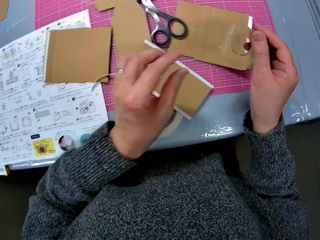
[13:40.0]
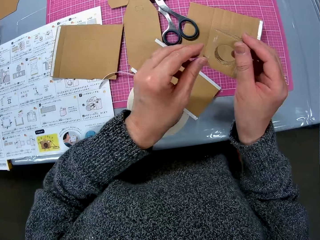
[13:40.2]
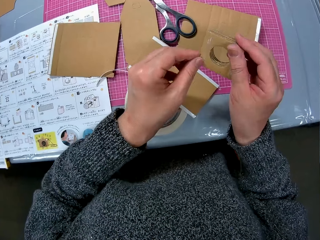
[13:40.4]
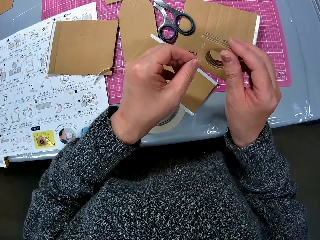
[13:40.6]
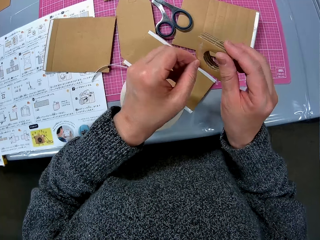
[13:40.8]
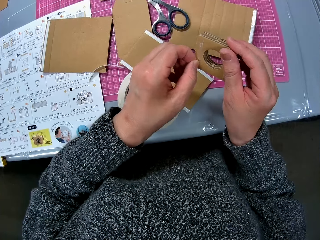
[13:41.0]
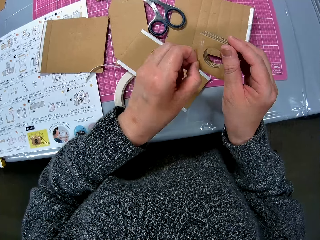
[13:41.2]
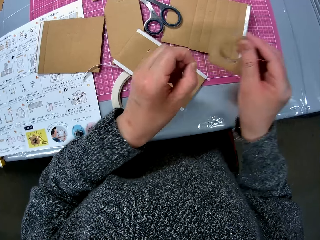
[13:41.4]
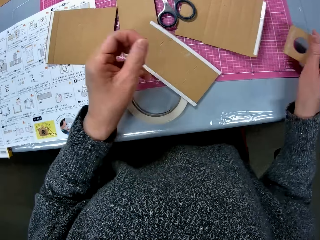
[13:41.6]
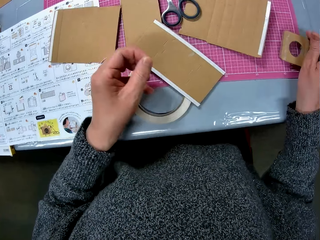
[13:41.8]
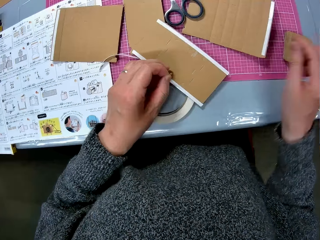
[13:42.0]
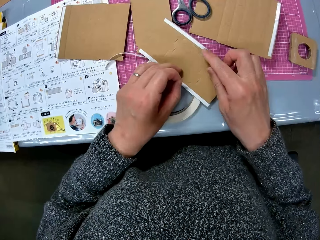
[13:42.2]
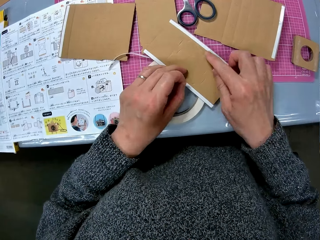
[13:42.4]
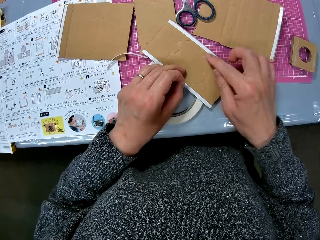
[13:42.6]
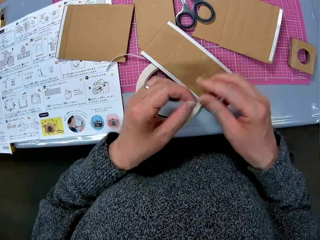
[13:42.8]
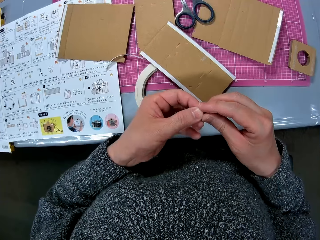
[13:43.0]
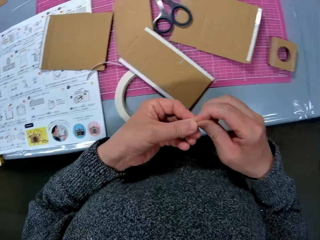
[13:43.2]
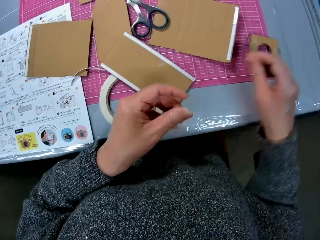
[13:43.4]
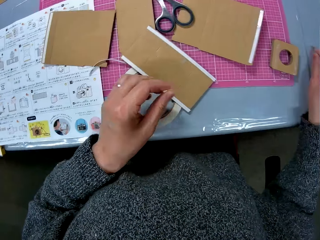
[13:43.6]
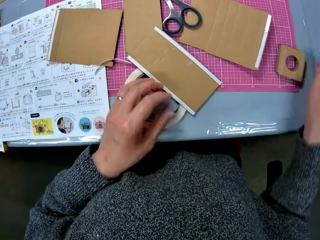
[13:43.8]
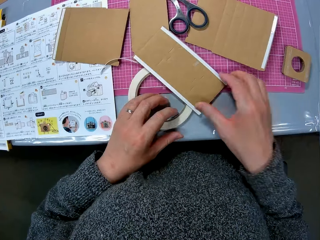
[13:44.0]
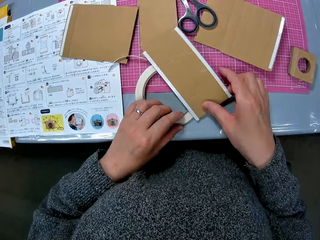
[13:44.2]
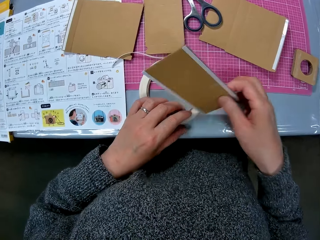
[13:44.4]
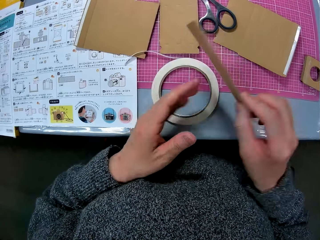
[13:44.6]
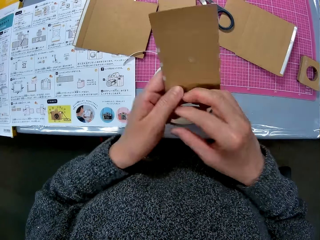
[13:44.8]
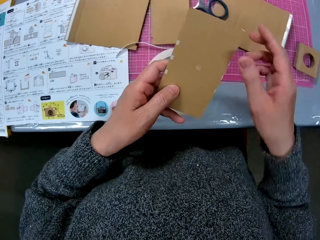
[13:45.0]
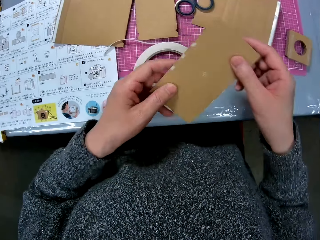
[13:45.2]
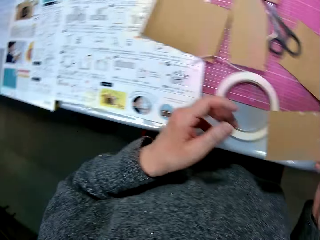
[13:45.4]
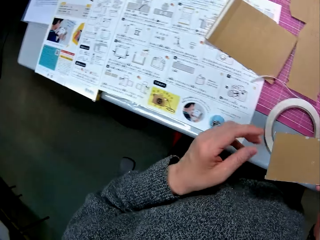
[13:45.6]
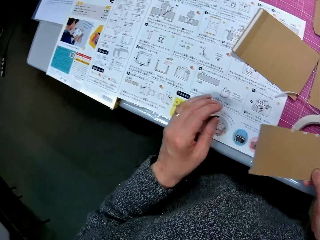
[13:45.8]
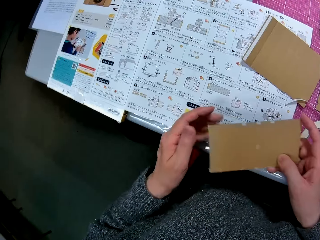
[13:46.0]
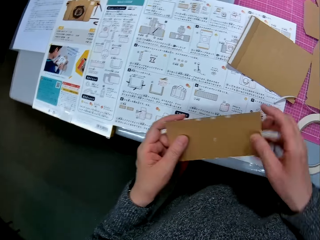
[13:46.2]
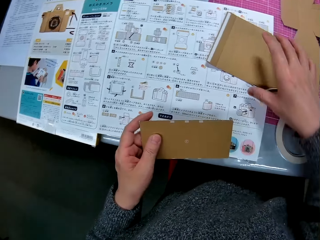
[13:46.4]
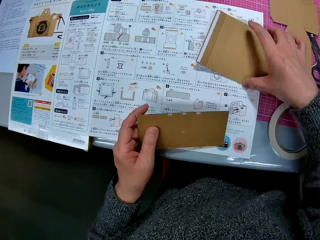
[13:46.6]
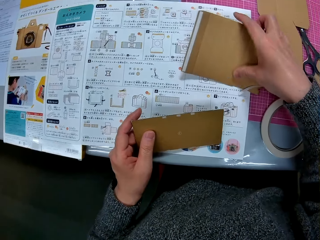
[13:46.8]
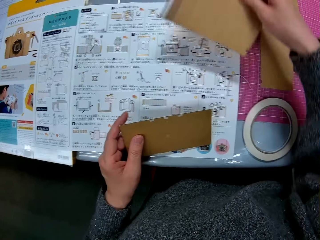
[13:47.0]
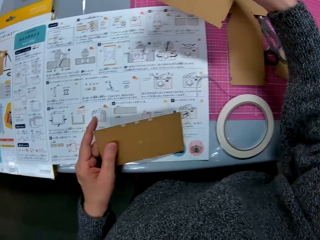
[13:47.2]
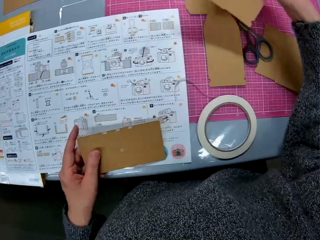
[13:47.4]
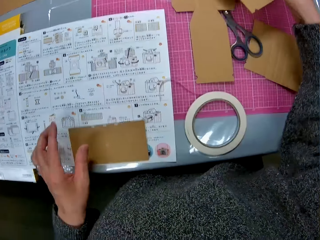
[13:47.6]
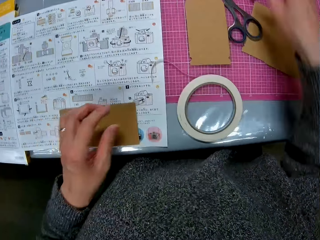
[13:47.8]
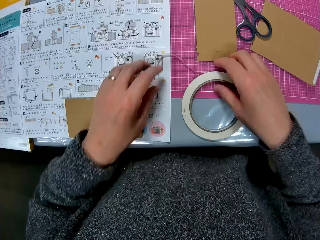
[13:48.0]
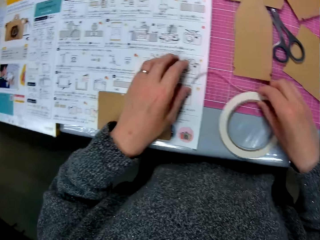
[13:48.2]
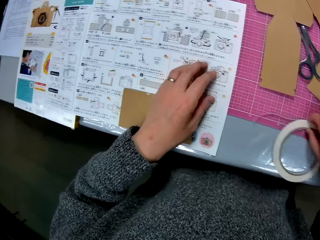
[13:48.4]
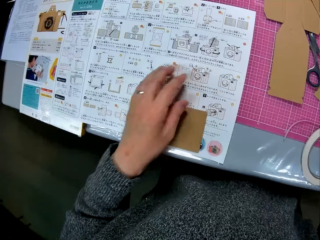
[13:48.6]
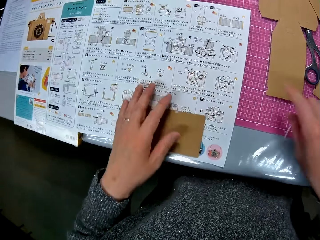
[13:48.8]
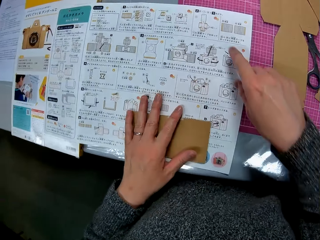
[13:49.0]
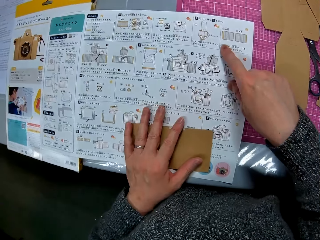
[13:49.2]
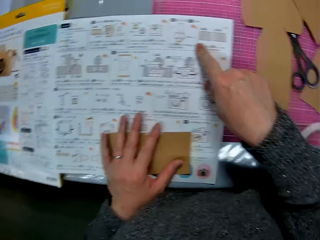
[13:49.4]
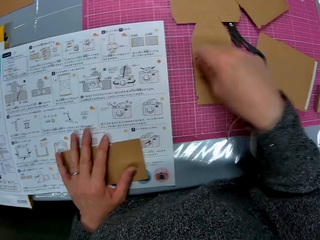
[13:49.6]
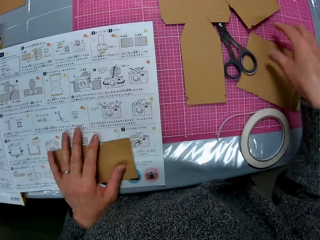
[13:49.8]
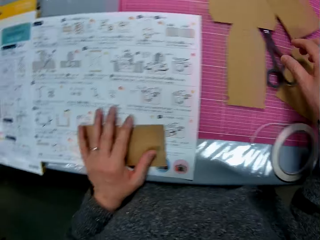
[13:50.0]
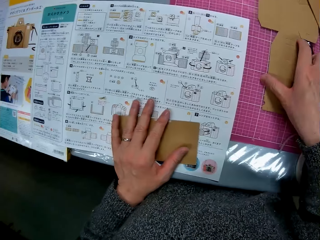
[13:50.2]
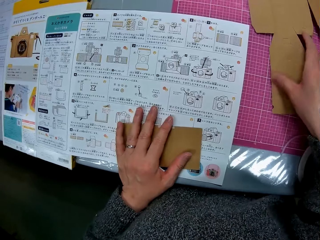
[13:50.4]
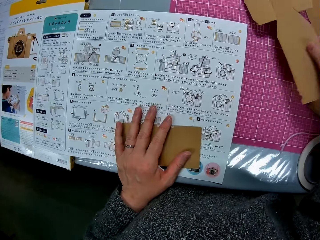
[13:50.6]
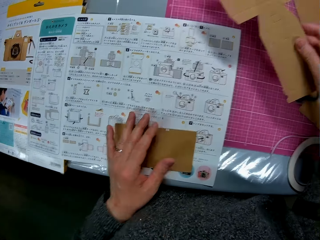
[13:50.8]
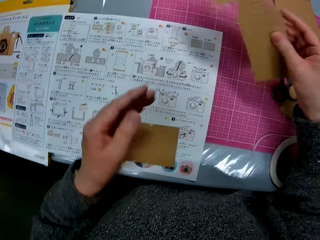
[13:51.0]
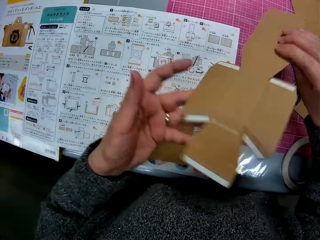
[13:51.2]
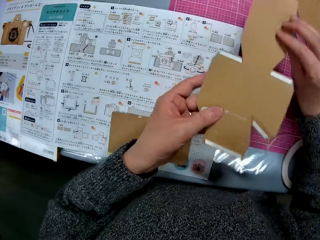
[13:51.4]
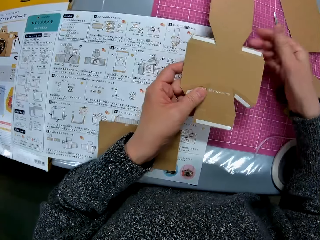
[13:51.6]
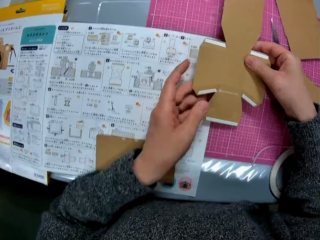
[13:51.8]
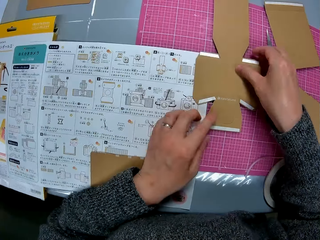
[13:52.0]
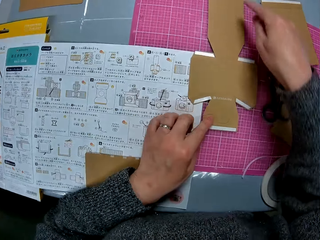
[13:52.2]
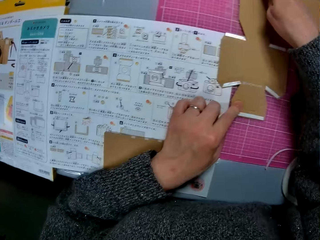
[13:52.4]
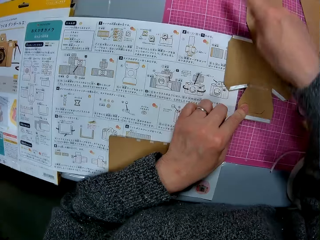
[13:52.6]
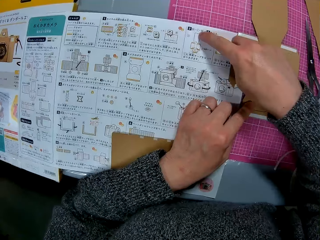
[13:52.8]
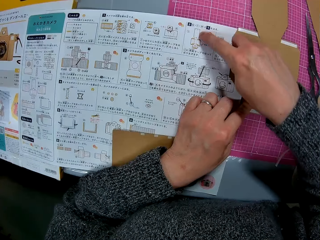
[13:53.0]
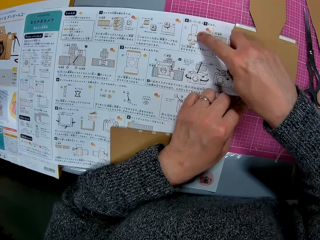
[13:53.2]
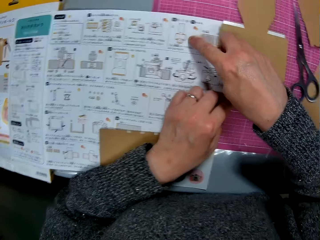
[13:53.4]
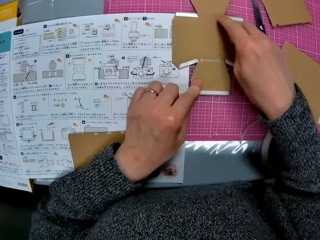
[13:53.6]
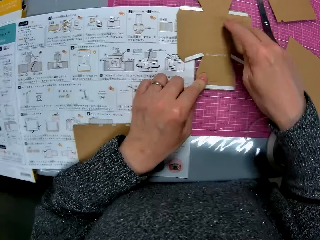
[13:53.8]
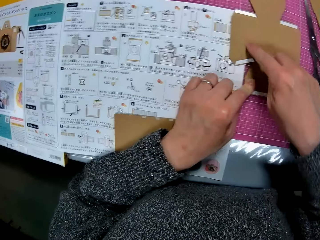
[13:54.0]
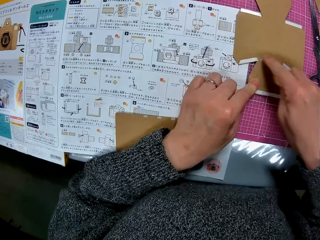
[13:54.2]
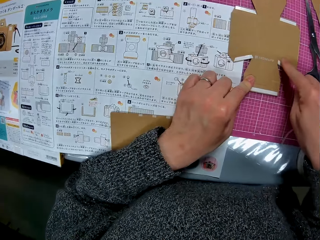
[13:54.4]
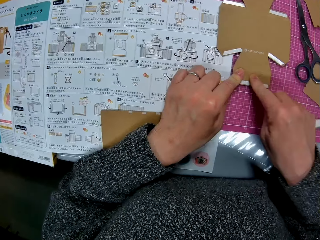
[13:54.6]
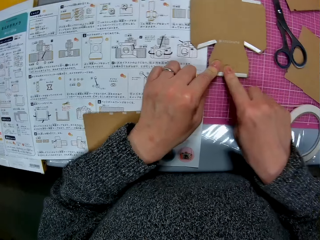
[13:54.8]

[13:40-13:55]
The camera wearer drops the cardboard paper or paperboard in her left hand on the table. She peels the edges of the cardboard paper on her right hand with her left hand. She removes the mask tape or cello tape from the model. She puts the model on the cutting mat. She drops the cardboard paper on her right hand on the table. She wipes the cardboard paper on the table with her right index finger. She touches the paperboard. She passes the peeled paper from her left hand to her right hand. She drops the peeled paper on the table with her right hand. She picks up the cardboard paper on the table with her right hand. She turns the cardboard paper to the other side. She passes the paperboard to the right hand. She passes the paperboard to the right hand again. She turns to the book or manual on the table. She passes the cardboard paper in her right hand to her left hand. She picks up another cardboard paper from the table. She puts the paperboard on the manual. She drops the cardboard paper on the table. She adjusts the cello tape on the table with her right hand. She places her right index finger on the book on the table. She picks up another cardboard paper from the table with her right hand. She passes the paperboard to the left hand. She turns the cardboard paper to the other side. She passes the paperboard to the right hand. She drops the cardboard paper on the table with her right hand. She makes illustrations on the table with her right index finger. She puts the finger on the paperboard. She puts the finger on the manual. She looks at the manual. She puts the finger on the paperboard. She moves the hand.

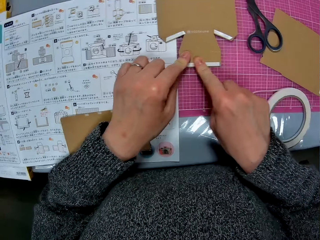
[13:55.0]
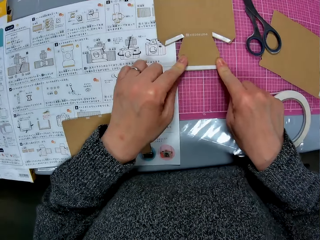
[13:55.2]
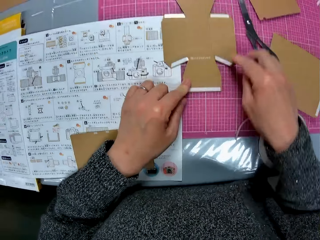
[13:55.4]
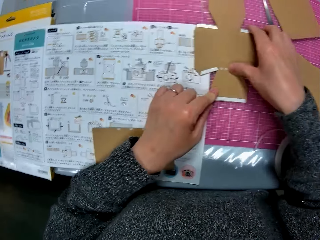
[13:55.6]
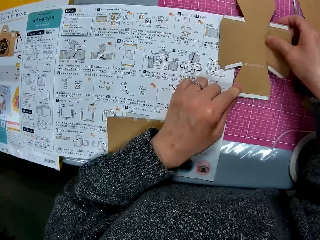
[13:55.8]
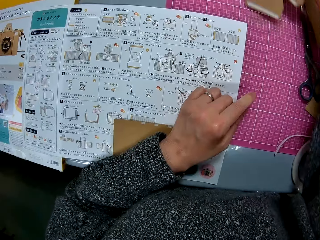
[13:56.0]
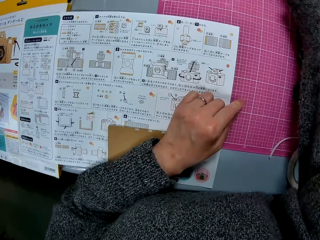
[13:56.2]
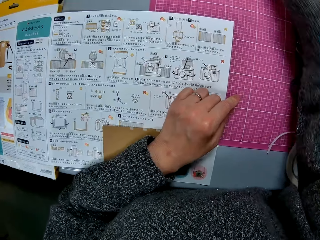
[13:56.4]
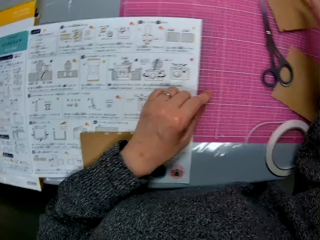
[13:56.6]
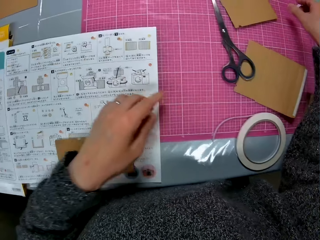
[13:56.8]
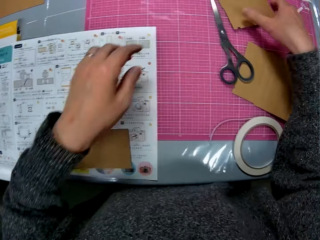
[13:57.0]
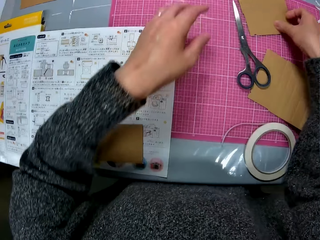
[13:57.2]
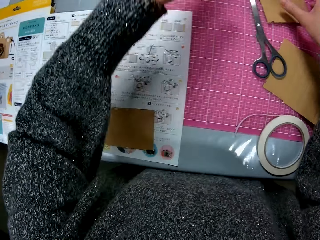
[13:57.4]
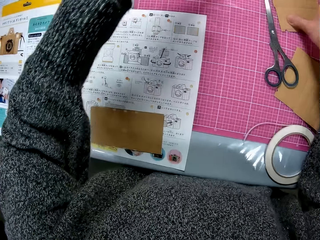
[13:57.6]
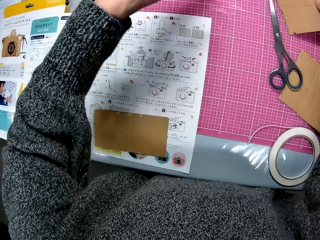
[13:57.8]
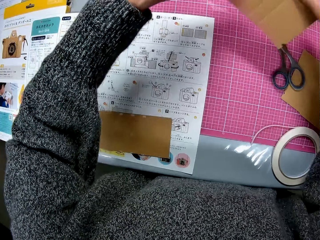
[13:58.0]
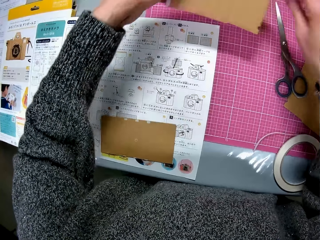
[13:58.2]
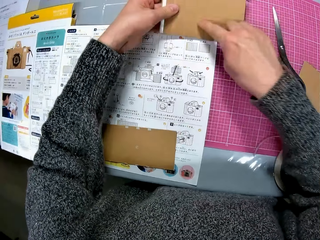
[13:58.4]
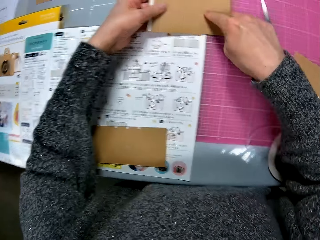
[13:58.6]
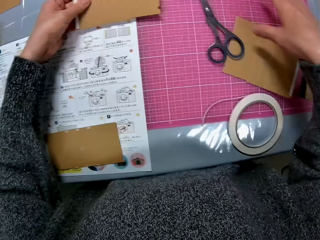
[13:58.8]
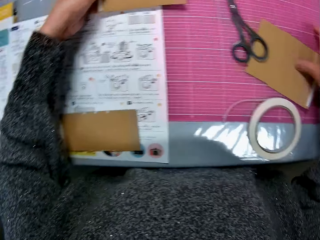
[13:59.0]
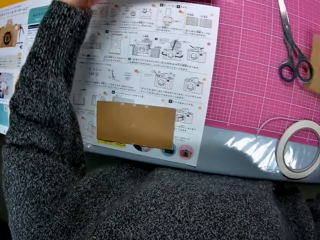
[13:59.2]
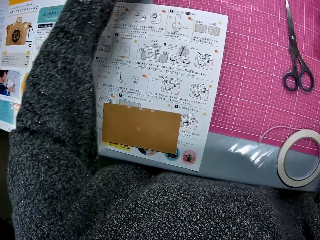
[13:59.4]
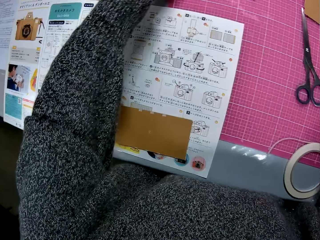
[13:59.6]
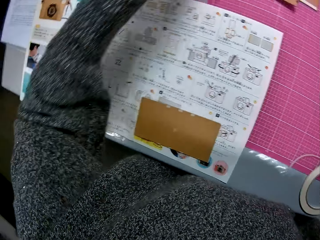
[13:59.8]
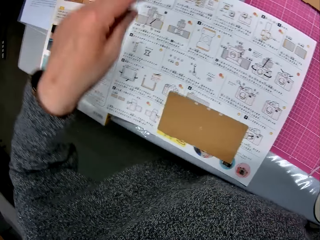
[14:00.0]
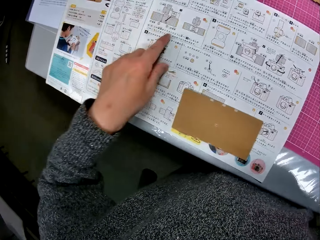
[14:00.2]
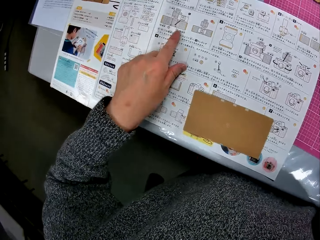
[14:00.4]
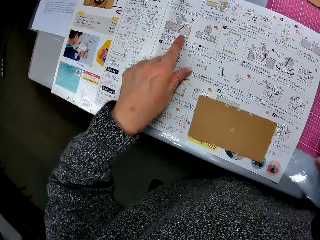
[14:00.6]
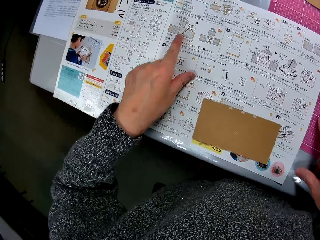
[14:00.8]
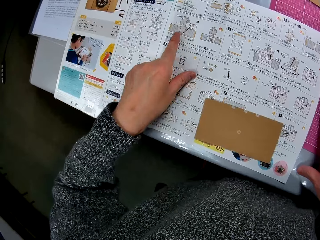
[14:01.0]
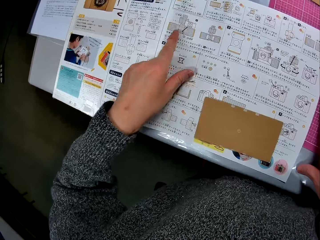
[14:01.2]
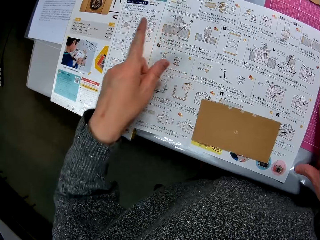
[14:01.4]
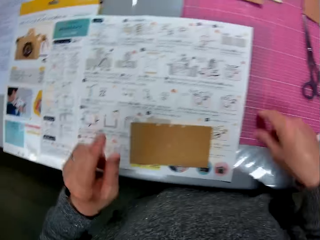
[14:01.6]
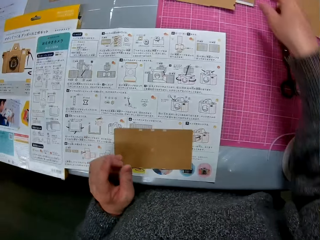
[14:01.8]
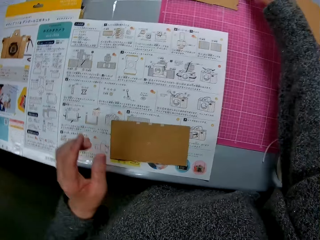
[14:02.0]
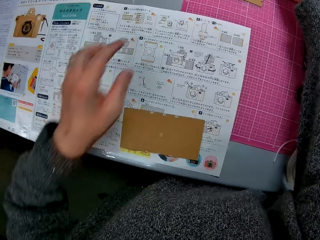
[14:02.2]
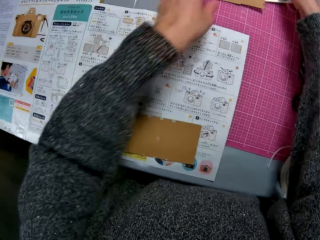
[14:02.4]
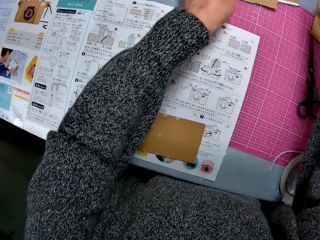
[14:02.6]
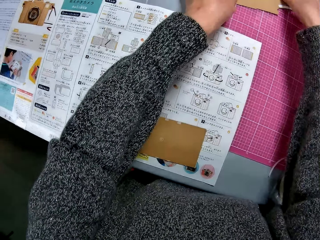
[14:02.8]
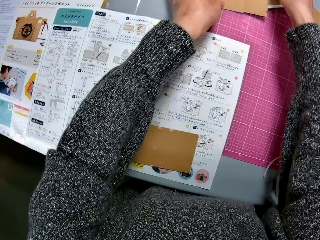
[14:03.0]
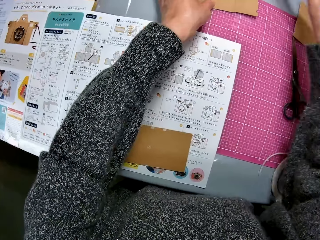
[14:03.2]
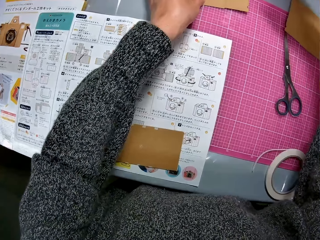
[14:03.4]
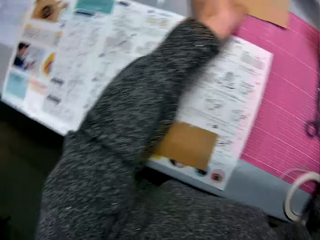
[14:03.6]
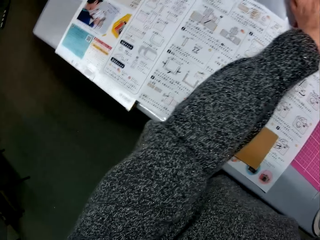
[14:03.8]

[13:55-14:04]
The camera wearer picks the paperboard or cardboard paper. She moves another cardboard paper on the table with her right hand. She puts the paperboard on the cutting mat. She picks another cardboard paper from the table with her right hand. She passes the cardboard paper on her right hand to her left hand. She puts the paperboard on the manual. She moves another cardboard paper on the table with her right hand. She puts the finger on the paperboard. She picks the paperboard. She puts the paperboard on the cutting mat. She puts the paperboard on the cutting mat again. She places her left index finger on the book or manual on the table. She looks at the manual. She carries another cardboard paper from the table with her two hands.
